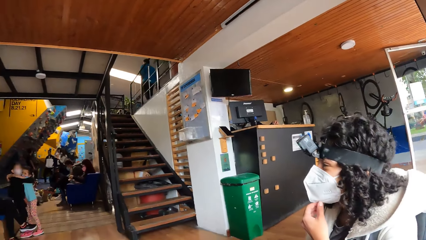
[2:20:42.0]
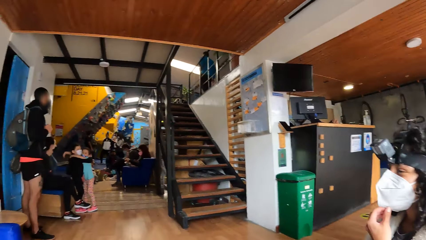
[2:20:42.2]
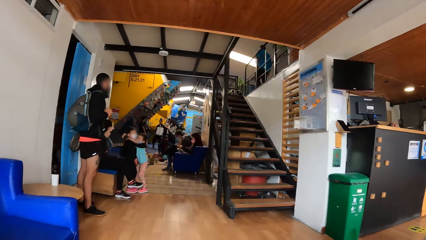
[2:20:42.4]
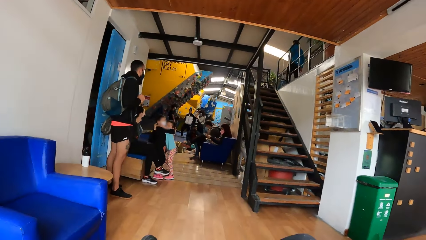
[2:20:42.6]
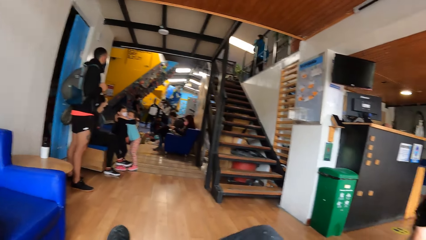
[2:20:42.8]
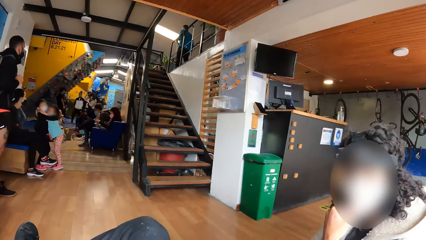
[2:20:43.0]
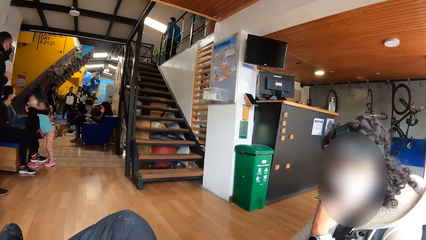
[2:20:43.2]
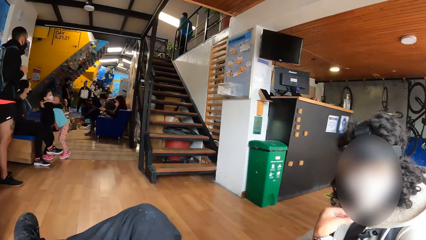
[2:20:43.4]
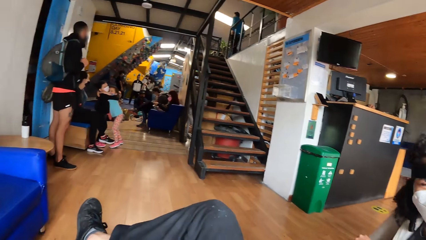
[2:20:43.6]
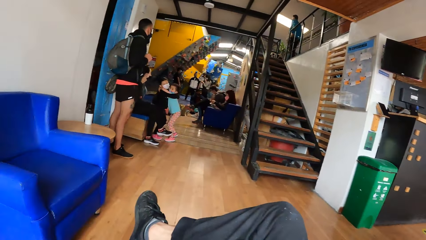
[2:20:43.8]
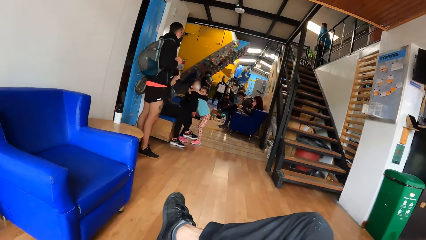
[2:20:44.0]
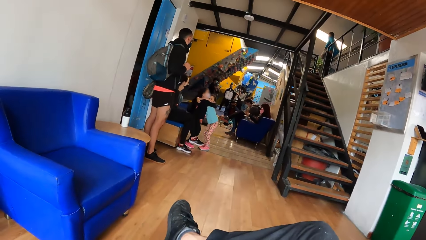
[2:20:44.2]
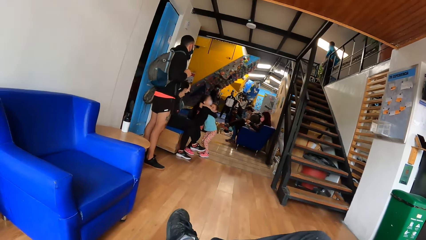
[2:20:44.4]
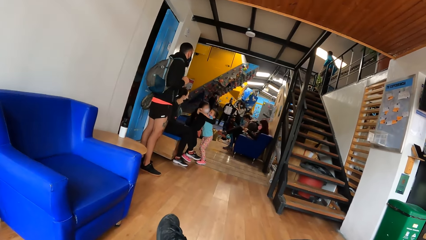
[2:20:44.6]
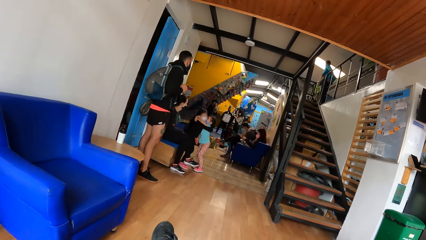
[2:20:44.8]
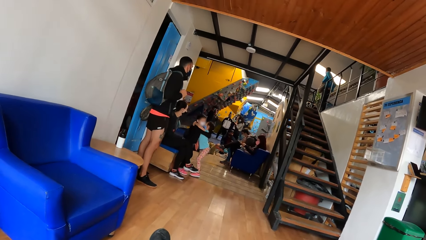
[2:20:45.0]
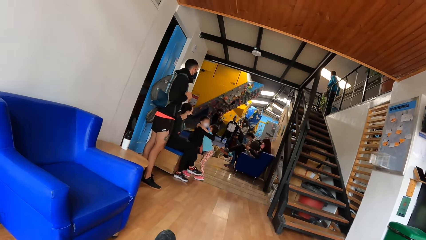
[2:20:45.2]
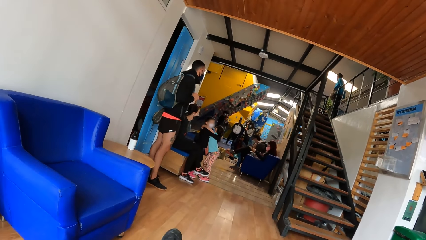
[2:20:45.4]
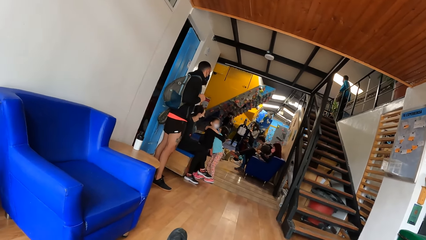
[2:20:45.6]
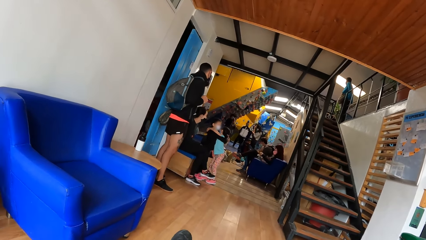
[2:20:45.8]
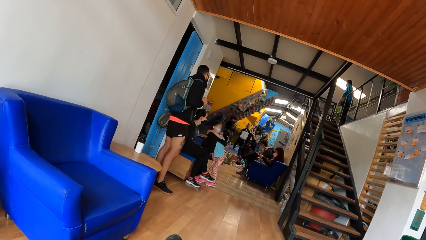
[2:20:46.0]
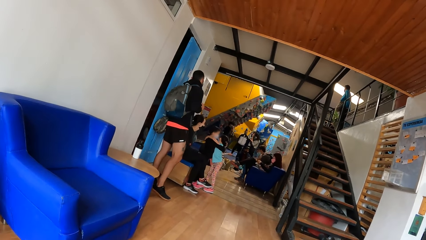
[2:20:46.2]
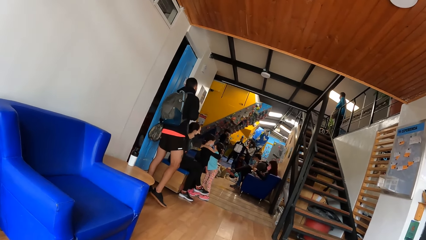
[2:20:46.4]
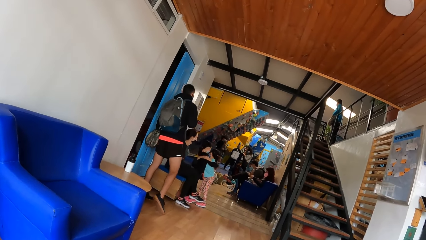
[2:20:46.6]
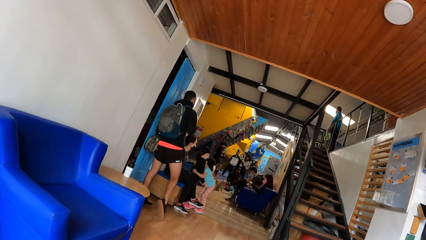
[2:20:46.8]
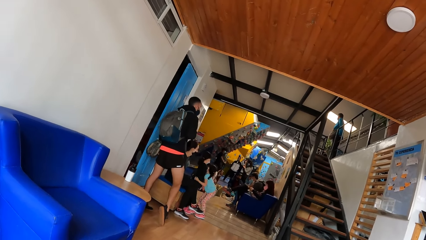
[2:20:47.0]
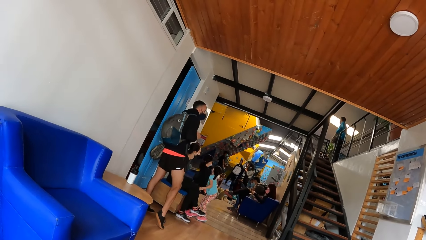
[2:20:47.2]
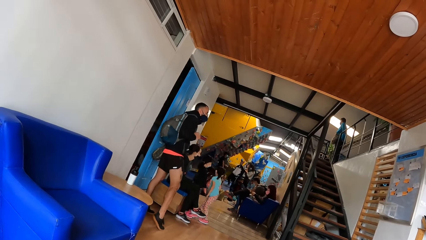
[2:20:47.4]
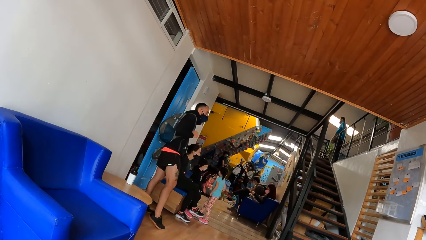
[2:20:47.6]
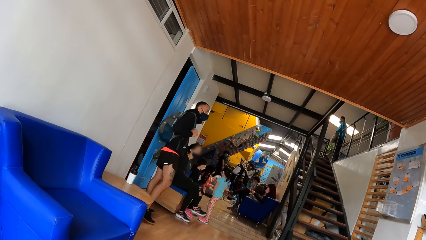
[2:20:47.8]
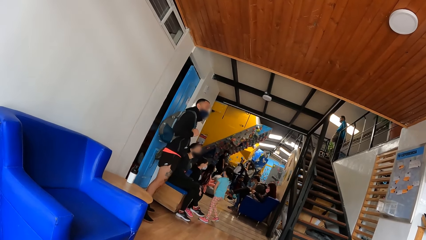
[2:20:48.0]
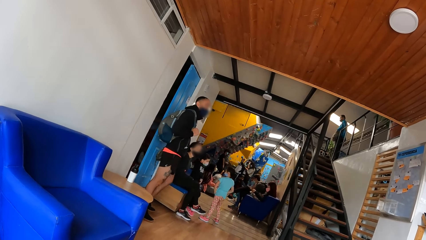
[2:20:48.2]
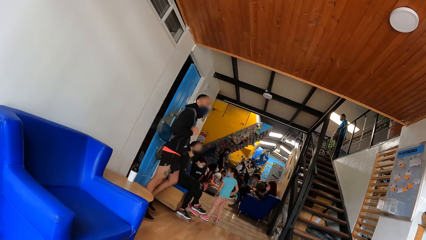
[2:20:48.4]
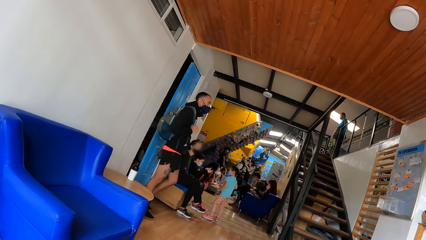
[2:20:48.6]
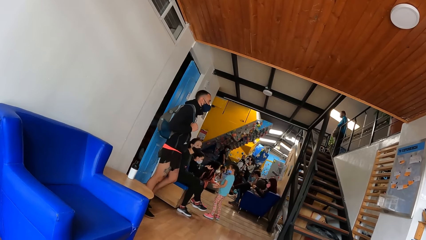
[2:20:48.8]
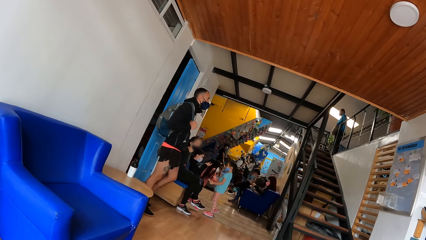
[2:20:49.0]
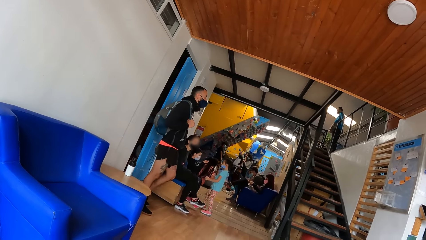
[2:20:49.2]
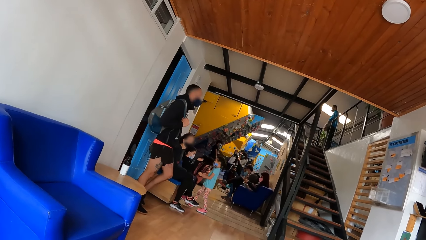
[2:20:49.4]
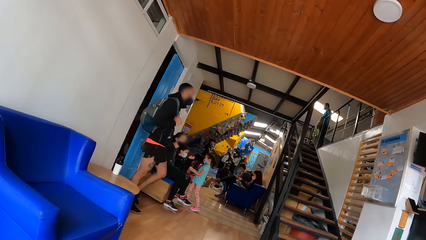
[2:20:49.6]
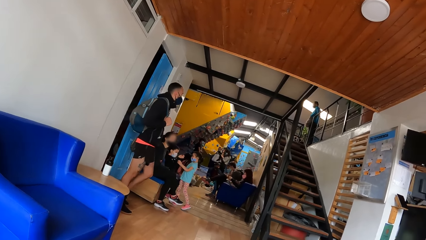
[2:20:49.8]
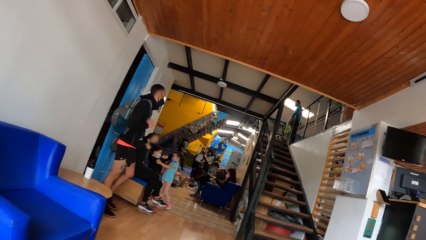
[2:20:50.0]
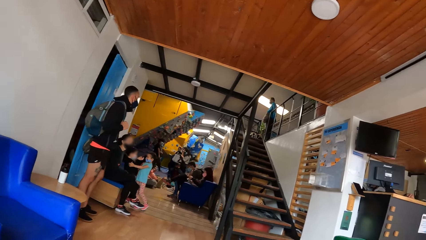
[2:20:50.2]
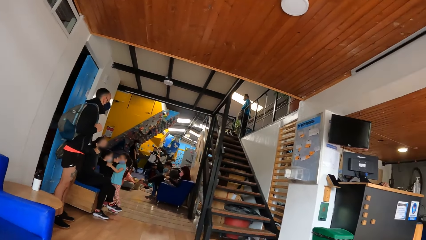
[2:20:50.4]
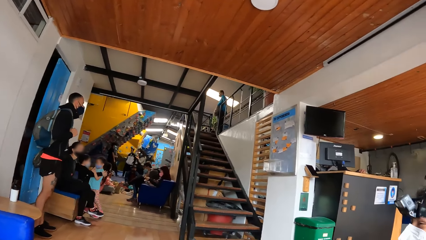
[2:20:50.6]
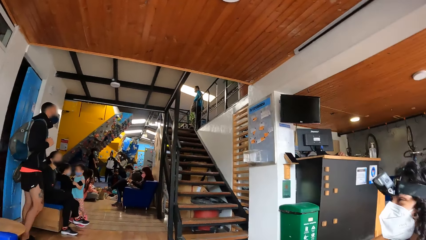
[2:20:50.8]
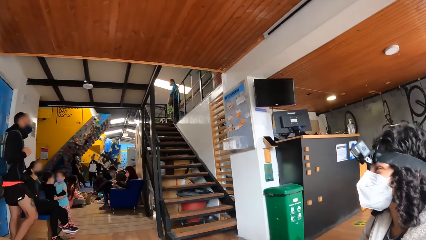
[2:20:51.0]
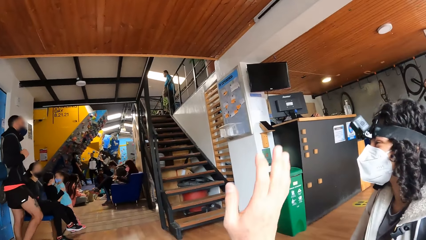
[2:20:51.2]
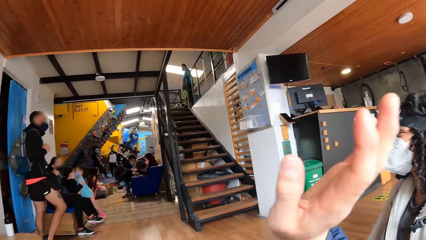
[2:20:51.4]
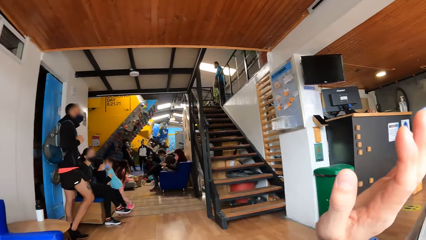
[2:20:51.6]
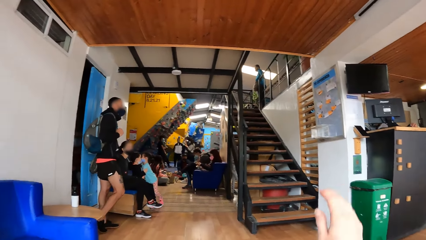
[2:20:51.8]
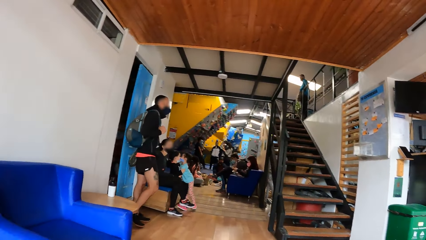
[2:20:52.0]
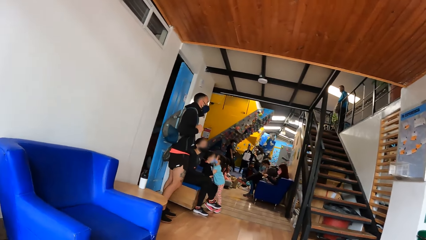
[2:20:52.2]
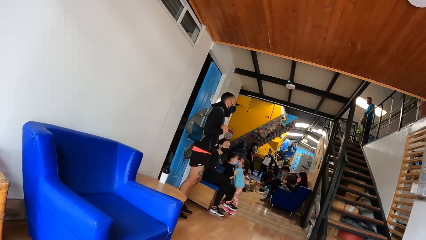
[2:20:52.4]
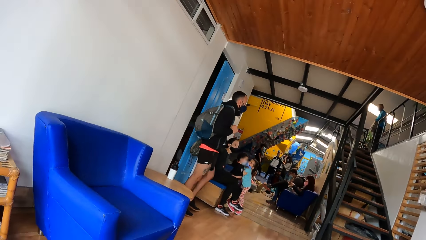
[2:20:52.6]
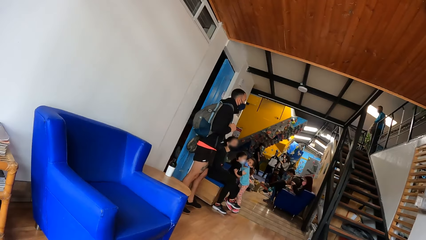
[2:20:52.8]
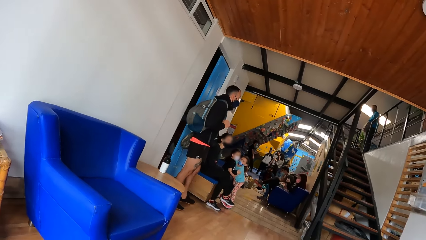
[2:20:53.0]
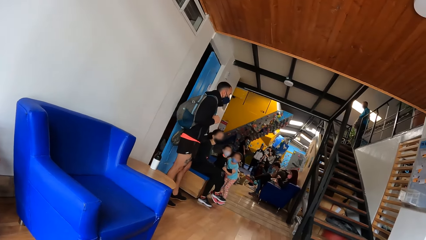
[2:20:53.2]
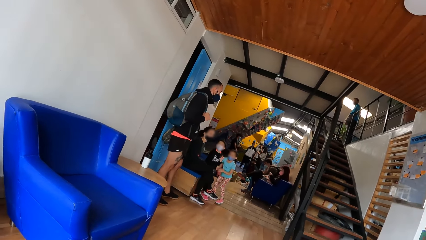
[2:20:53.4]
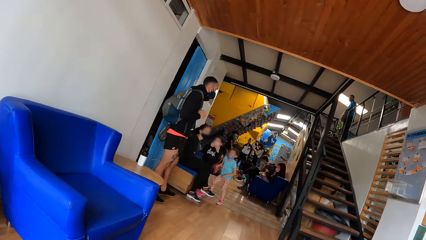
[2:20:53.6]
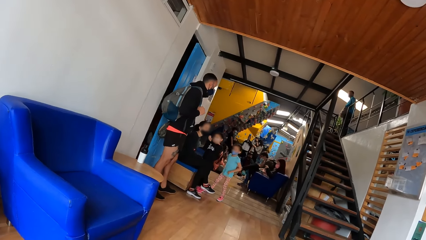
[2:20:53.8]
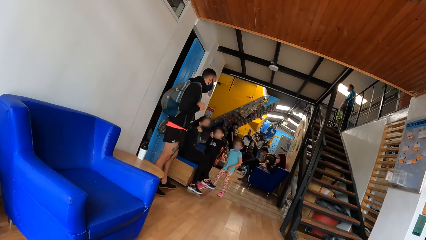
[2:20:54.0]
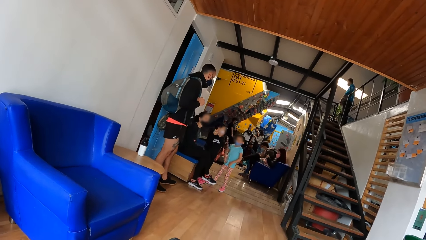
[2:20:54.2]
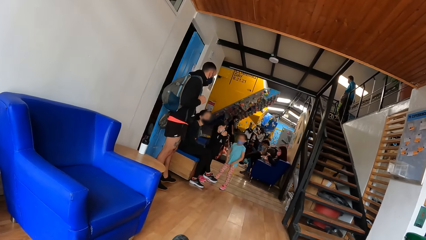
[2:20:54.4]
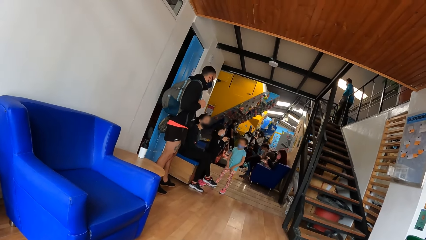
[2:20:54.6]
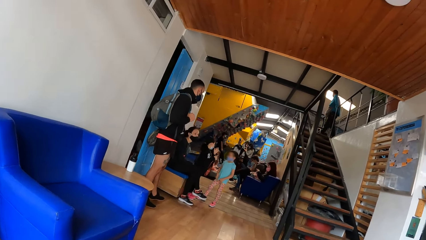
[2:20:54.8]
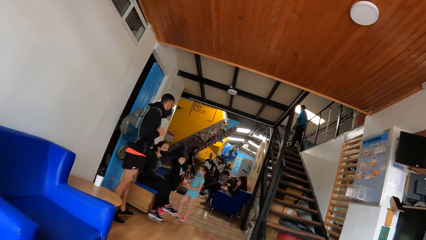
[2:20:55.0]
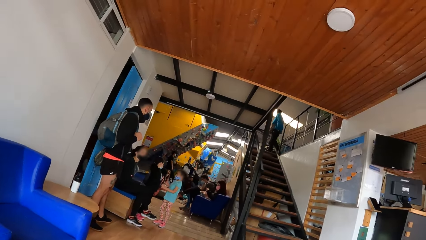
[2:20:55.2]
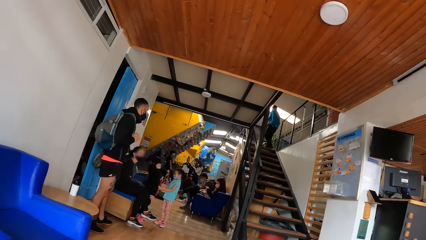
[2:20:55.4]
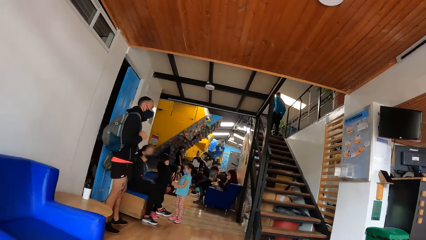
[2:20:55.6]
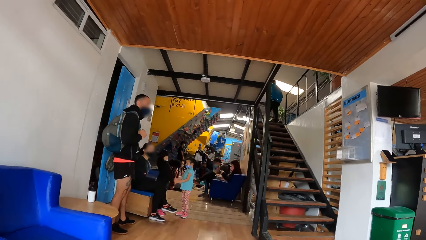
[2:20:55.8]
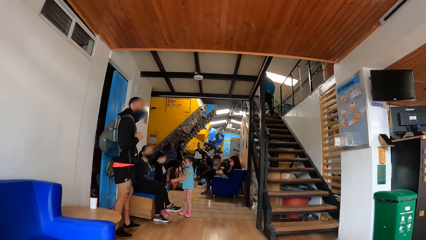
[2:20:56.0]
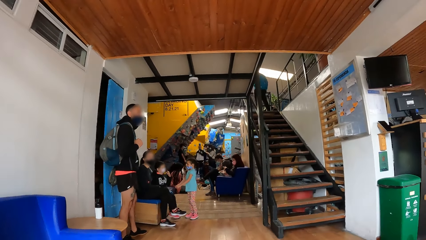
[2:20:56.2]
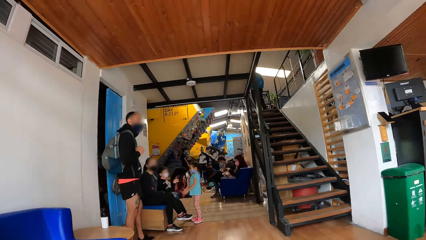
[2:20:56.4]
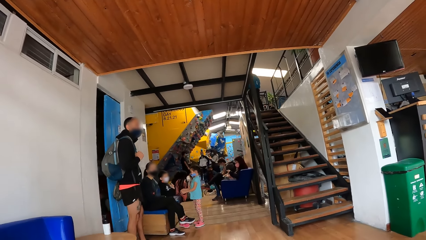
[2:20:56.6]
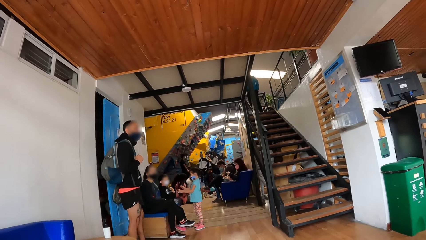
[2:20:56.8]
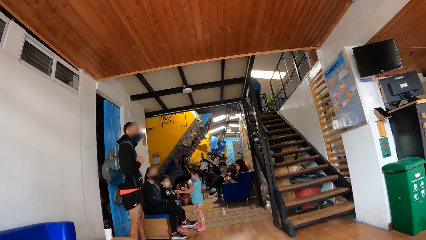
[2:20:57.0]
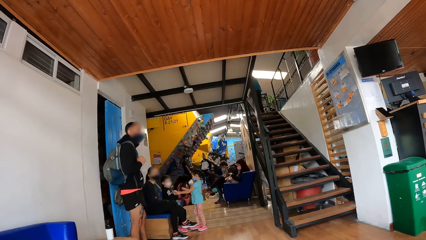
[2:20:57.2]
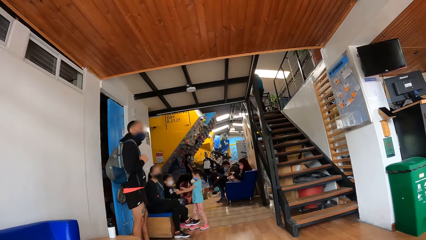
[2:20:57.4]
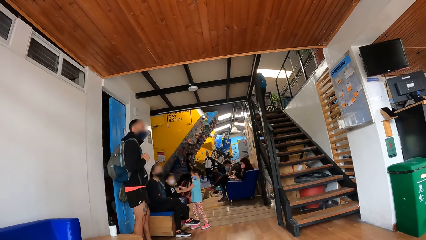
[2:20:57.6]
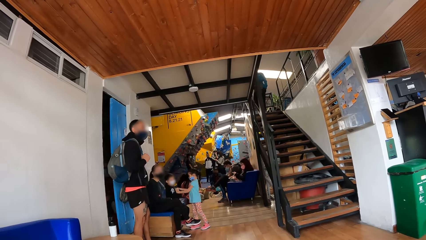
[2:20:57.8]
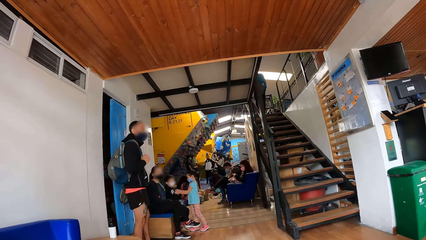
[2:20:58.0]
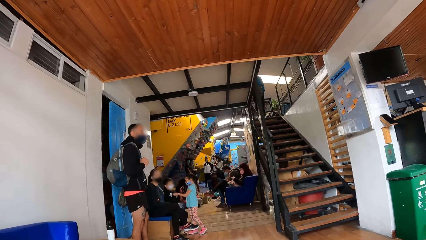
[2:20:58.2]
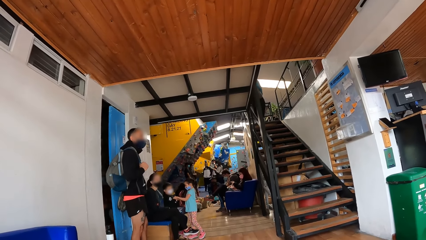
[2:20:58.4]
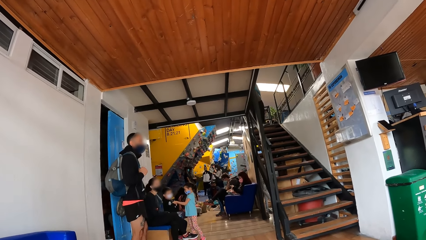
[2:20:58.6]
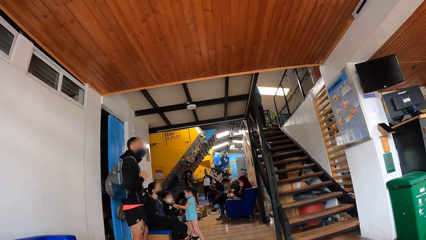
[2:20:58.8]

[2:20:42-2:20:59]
The camera wearer looks at a person. The man and the person touch each other.
